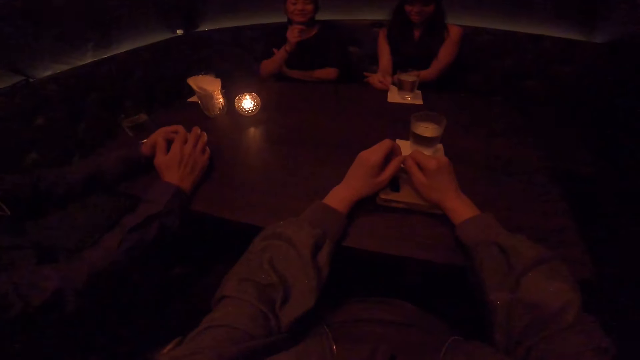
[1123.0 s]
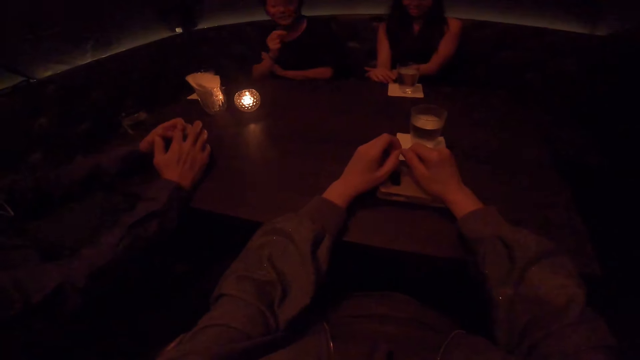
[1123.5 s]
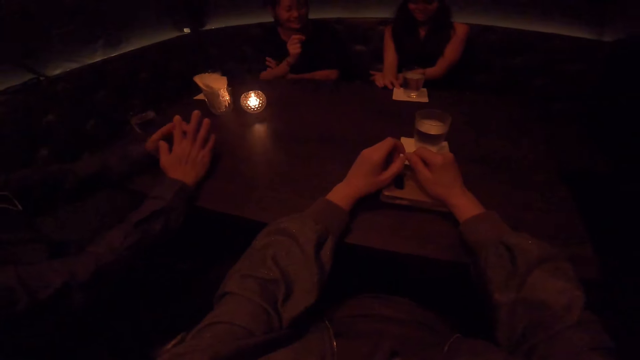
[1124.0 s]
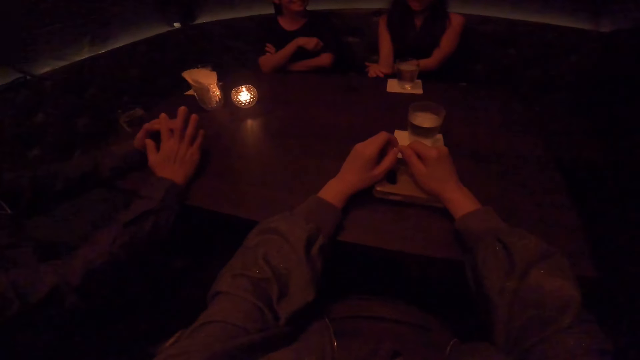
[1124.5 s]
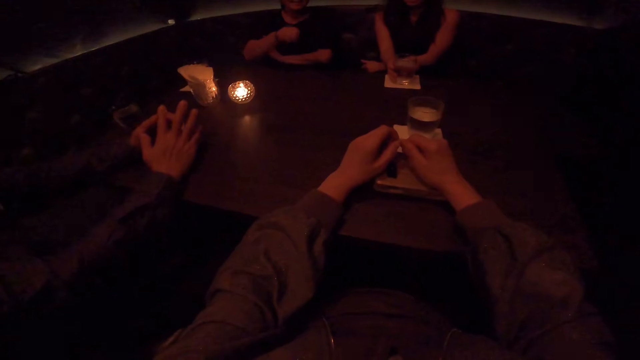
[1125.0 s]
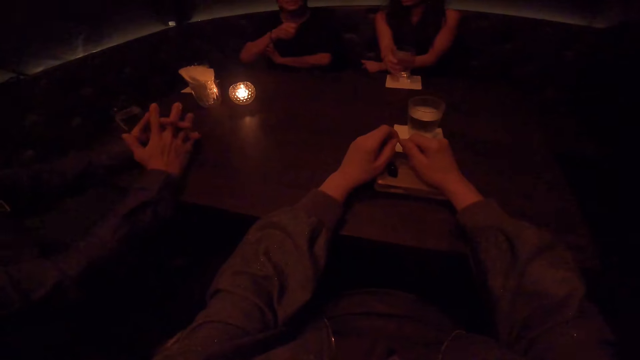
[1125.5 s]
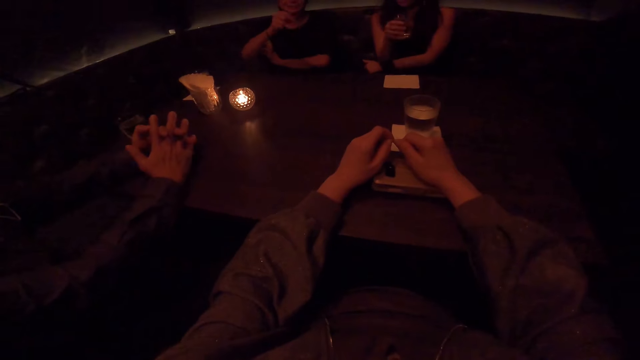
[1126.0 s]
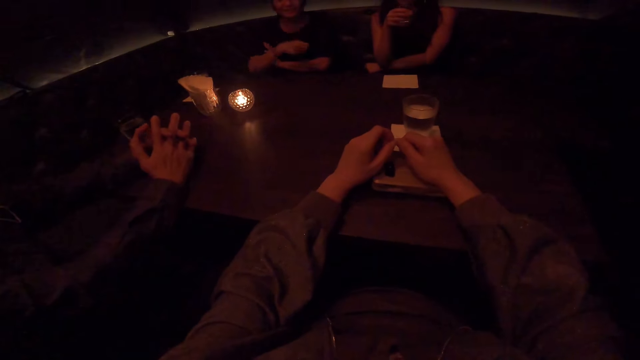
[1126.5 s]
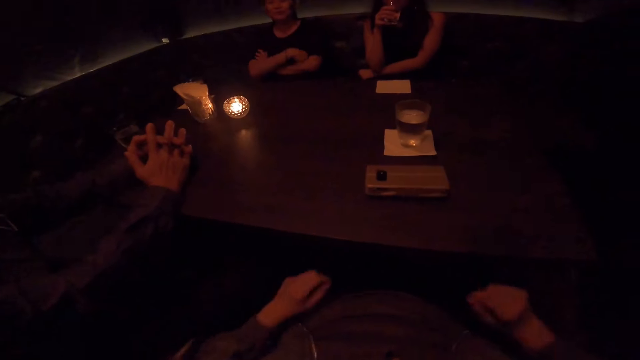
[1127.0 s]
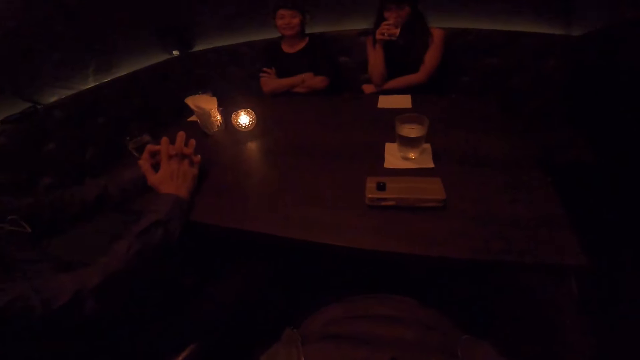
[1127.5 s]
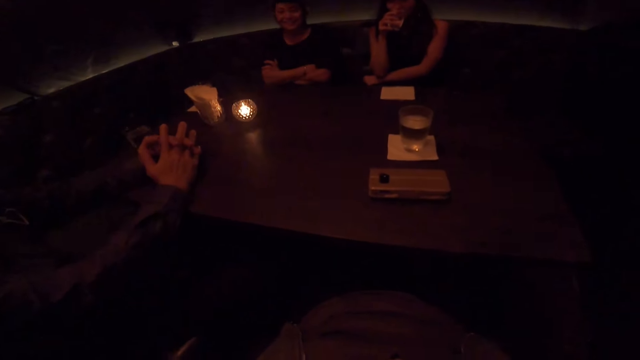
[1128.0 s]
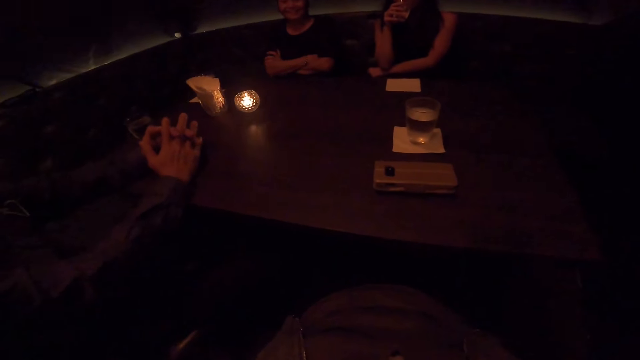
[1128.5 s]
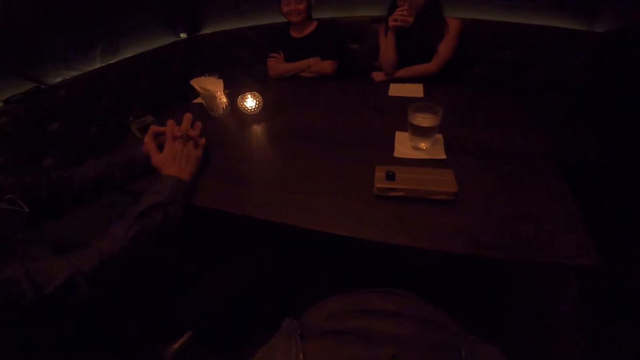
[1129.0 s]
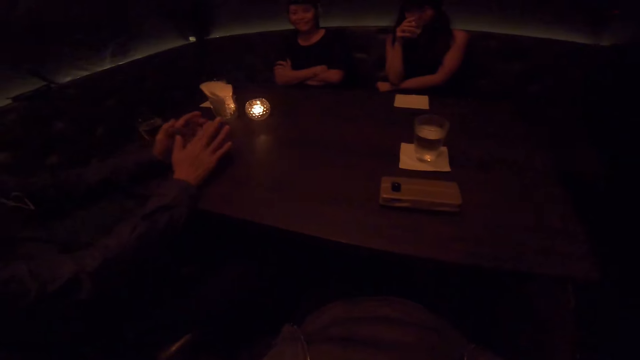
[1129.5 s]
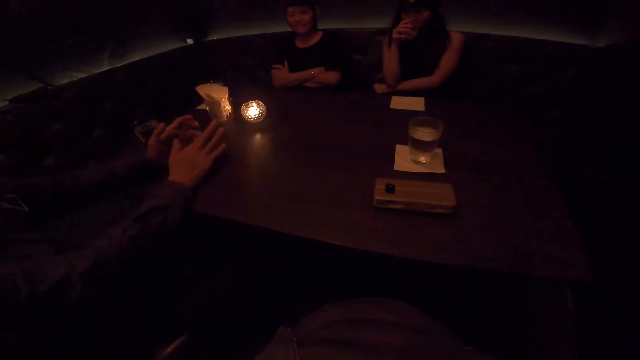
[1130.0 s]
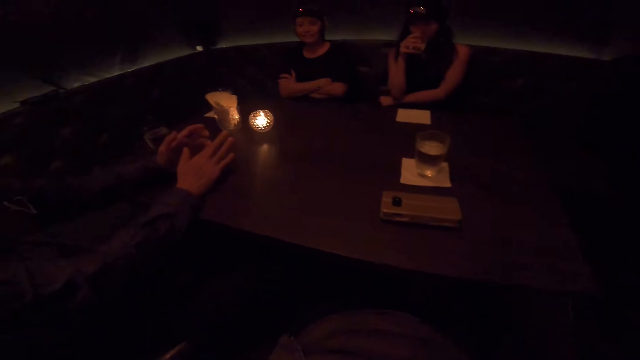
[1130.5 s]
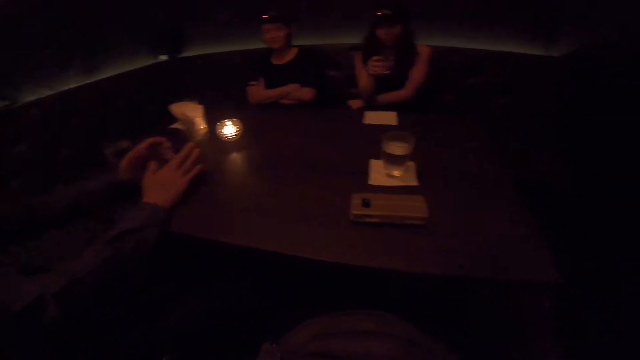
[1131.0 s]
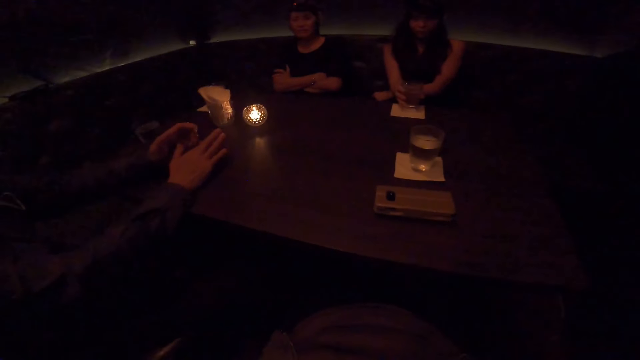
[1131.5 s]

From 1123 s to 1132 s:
A woman picks up a cup on the table with her right hand. The camera wearer removes his hands from the table.

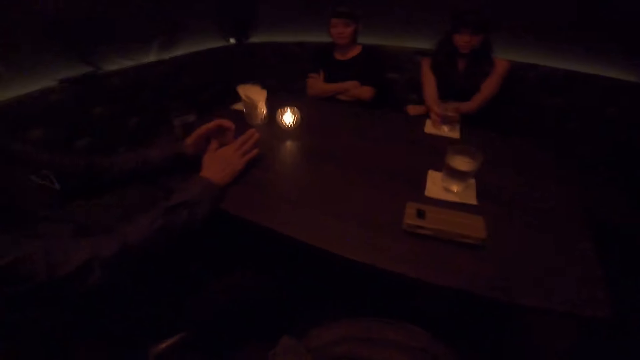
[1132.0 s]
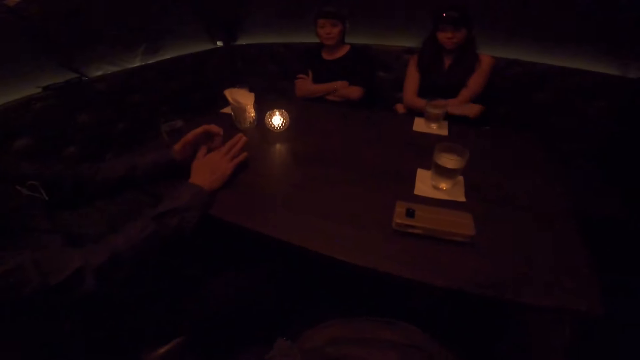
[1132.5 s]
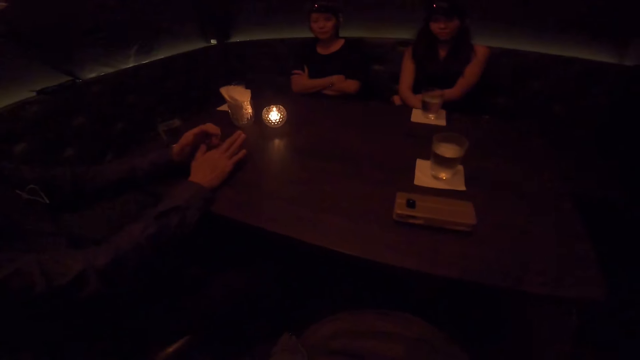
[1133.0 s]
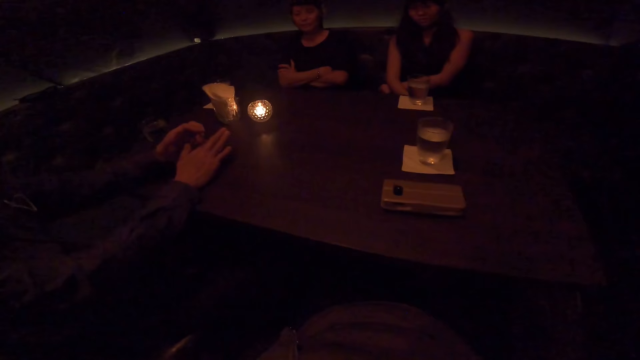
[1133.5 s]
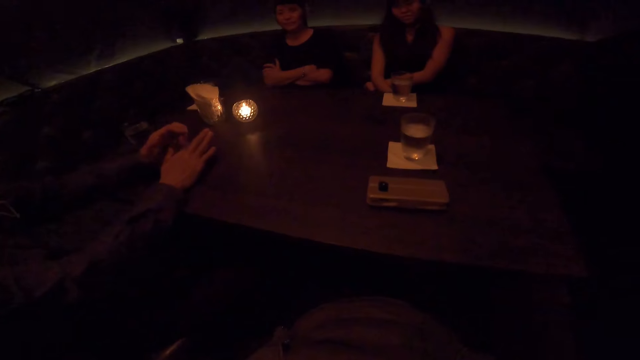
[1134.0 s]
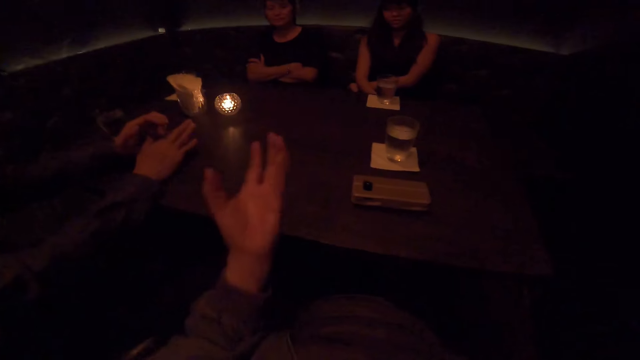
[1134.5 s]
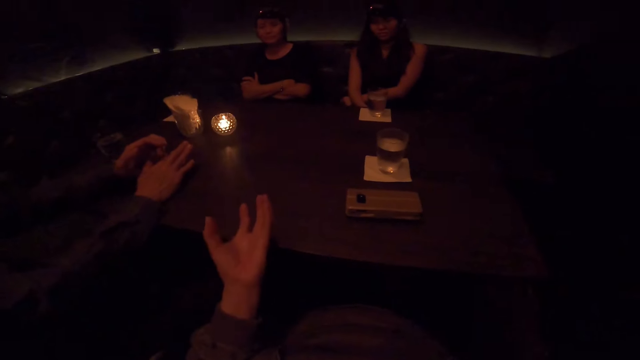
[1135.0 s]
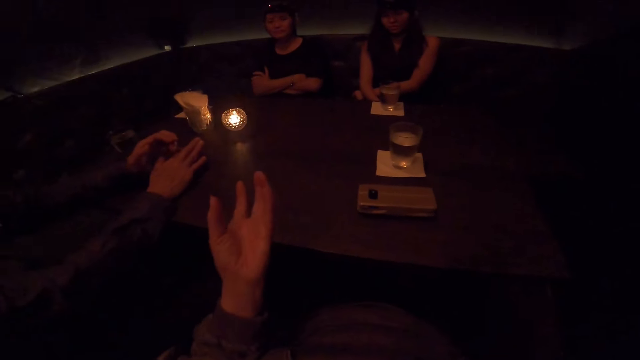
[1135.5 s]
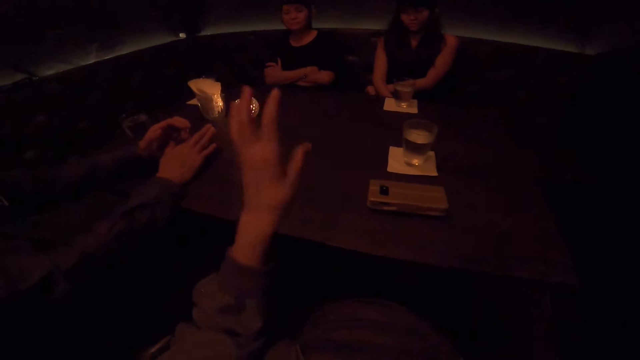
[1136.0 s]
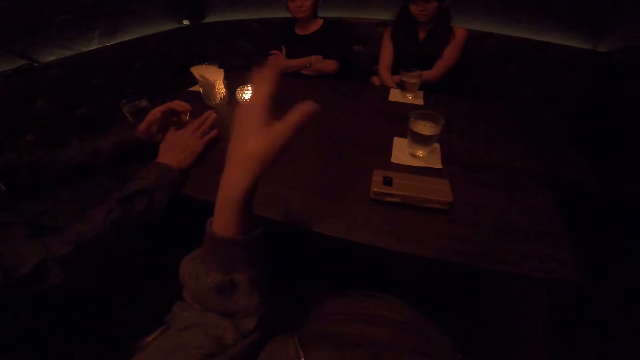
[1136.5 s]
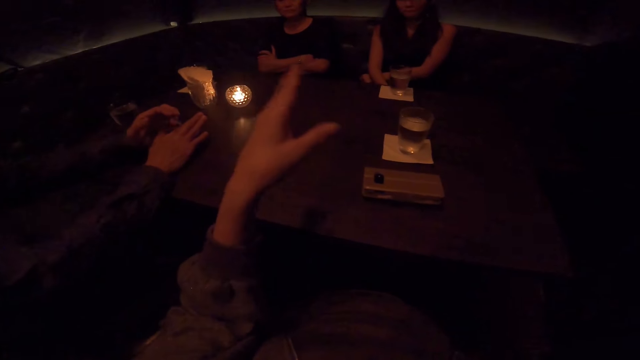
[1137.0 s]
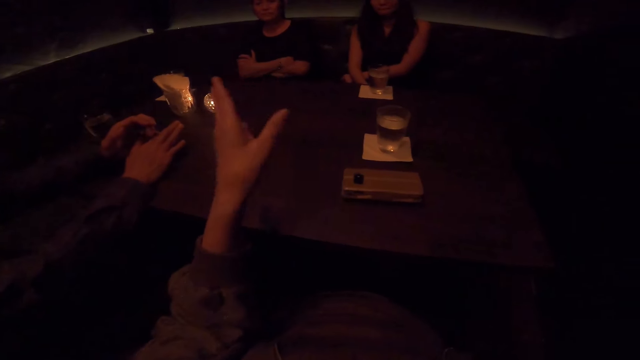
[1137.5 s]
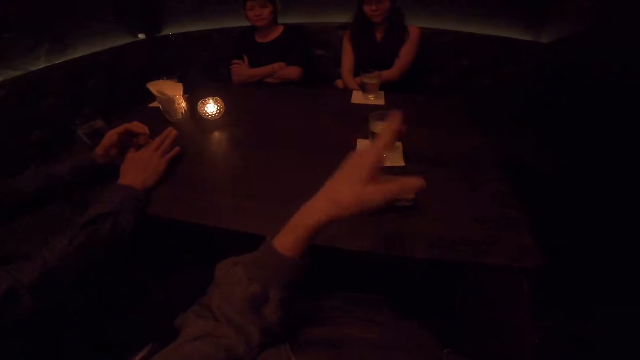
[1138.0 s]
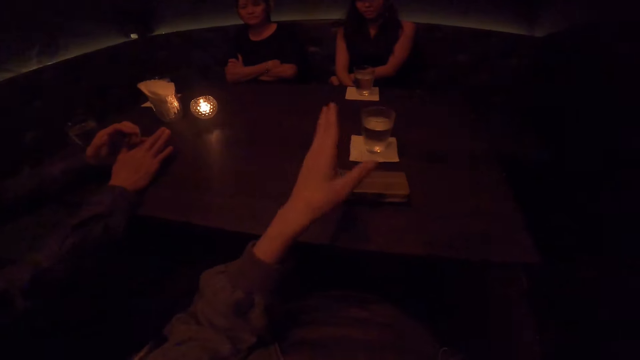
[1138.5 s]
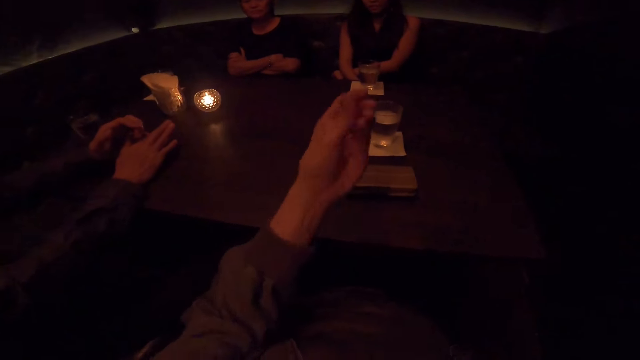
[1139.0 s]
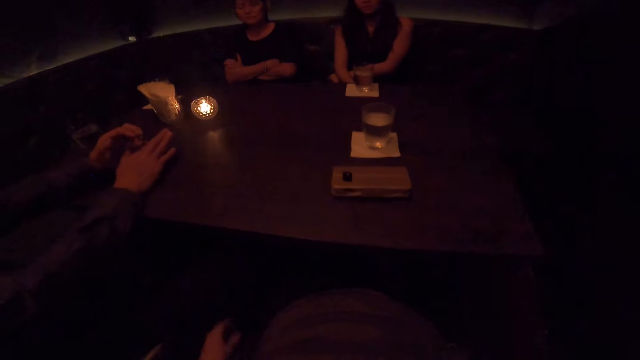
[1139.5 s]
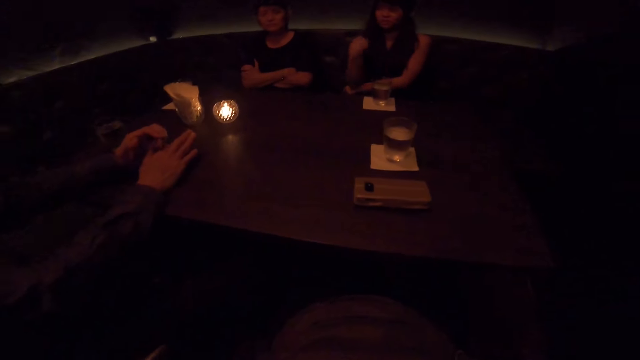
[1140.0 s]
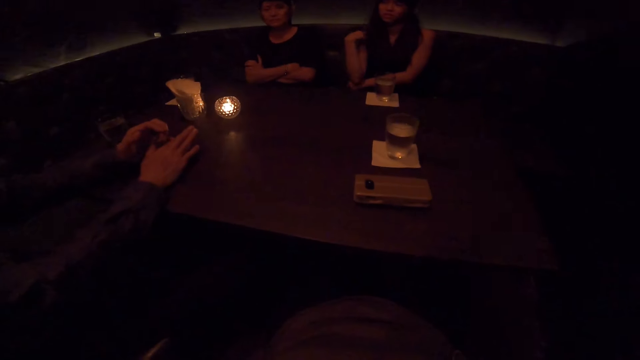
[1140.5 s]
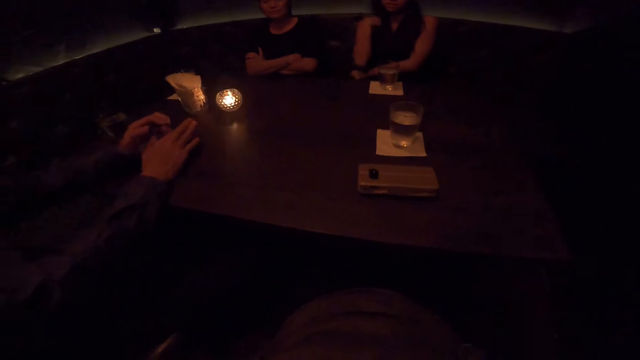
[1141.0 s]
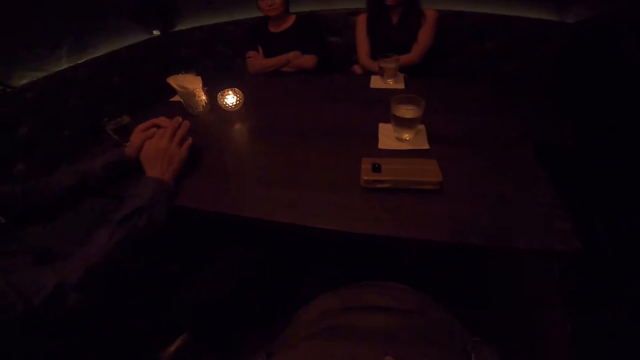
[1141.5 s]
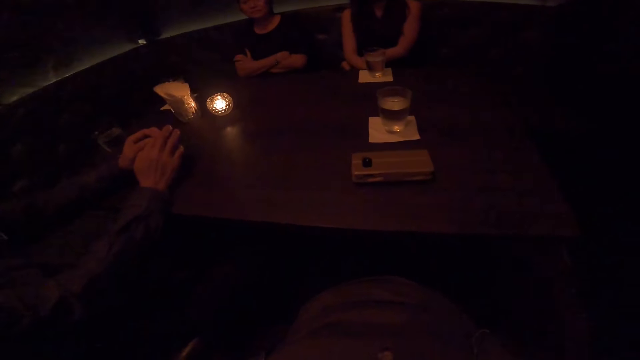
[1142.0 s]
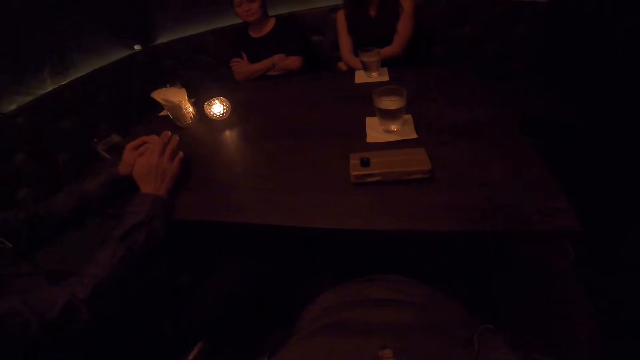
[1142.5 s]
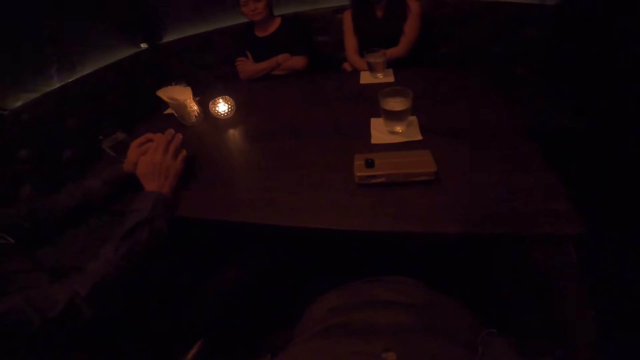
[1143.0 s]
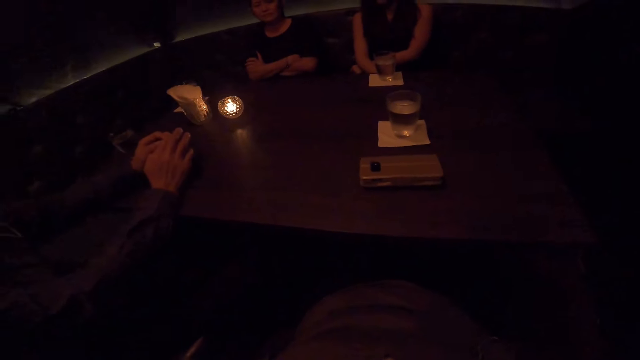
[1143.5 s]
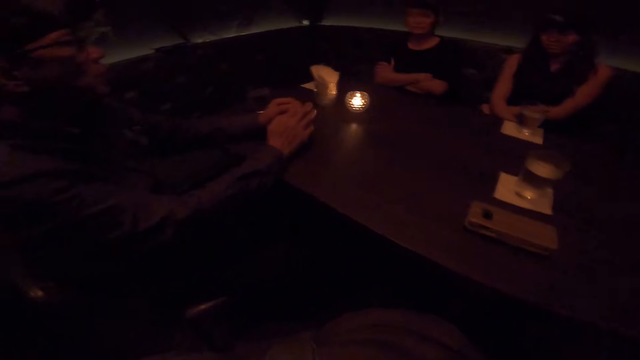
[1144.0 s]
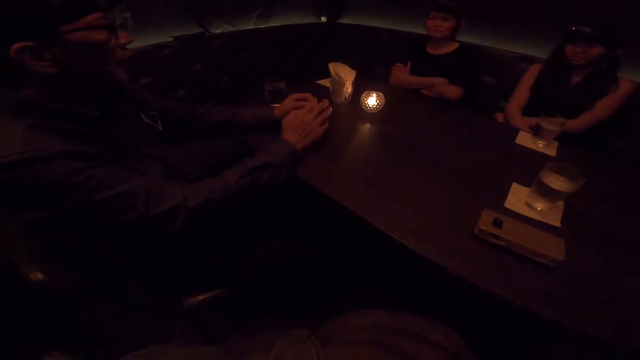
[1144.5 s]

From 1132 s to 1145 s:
The camera wearer shakes his hand. He lowers his hand.
